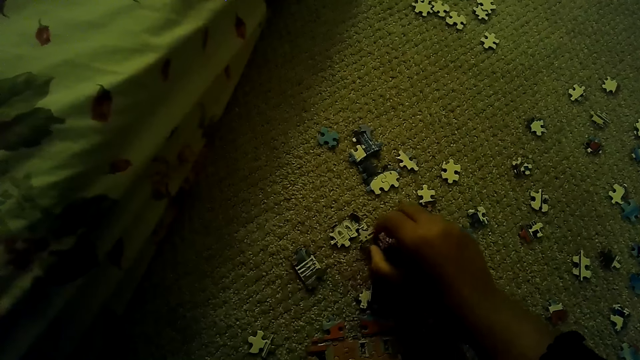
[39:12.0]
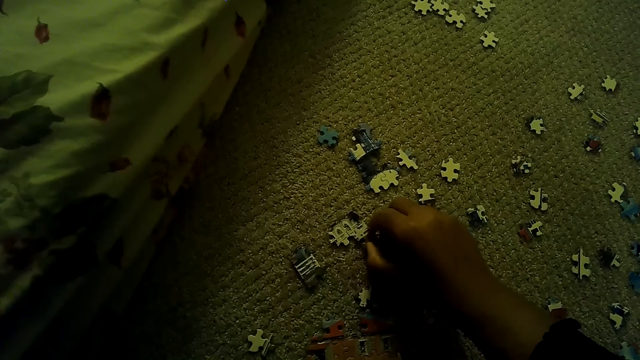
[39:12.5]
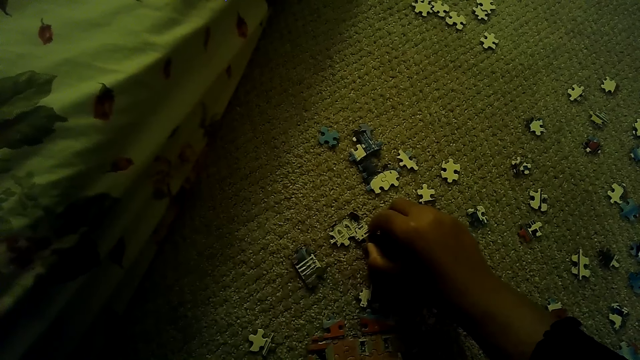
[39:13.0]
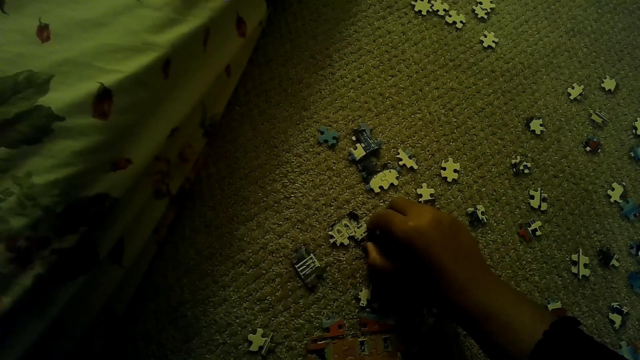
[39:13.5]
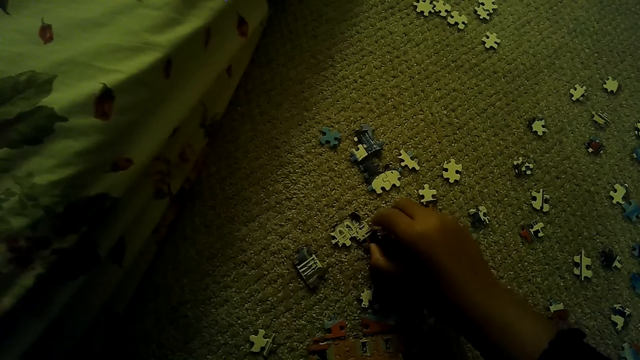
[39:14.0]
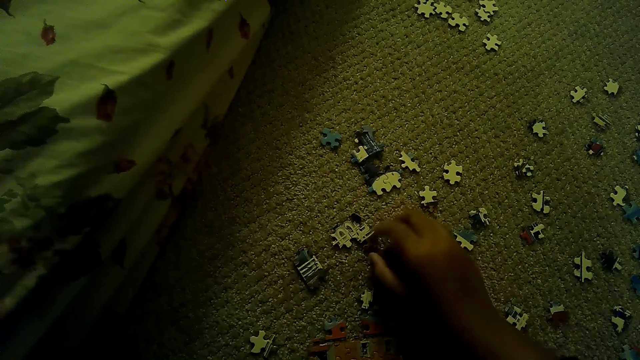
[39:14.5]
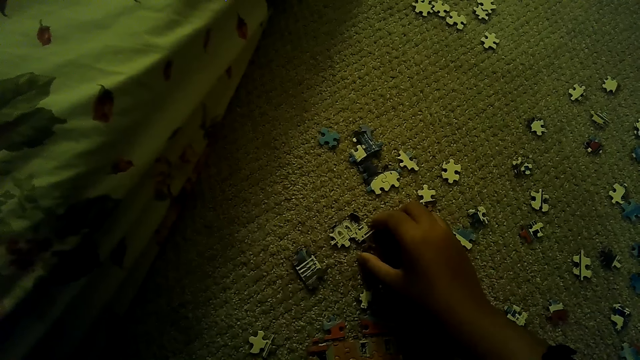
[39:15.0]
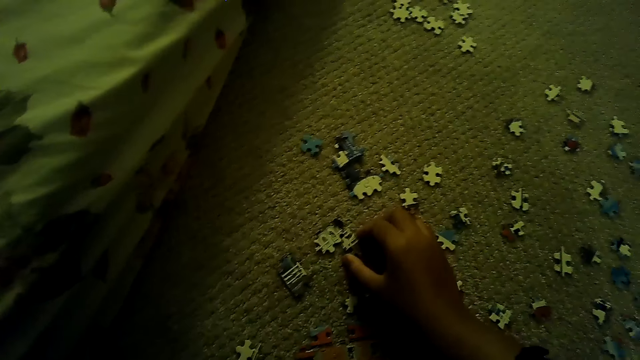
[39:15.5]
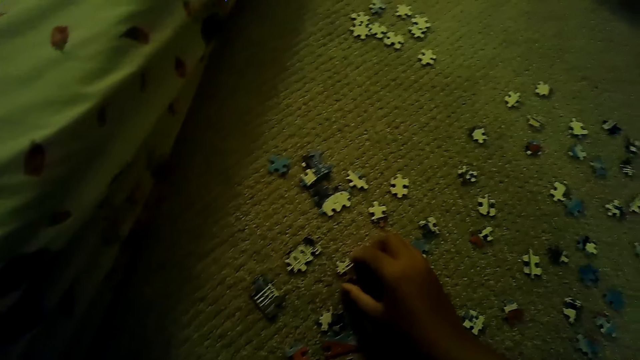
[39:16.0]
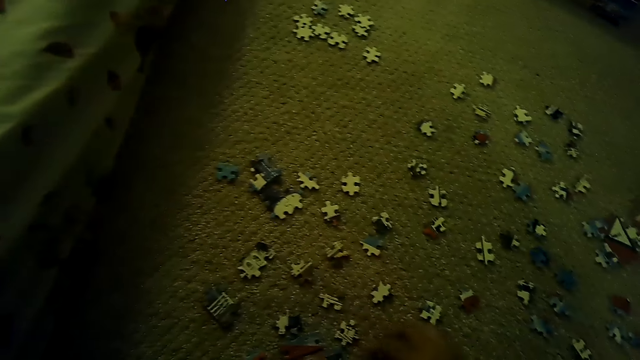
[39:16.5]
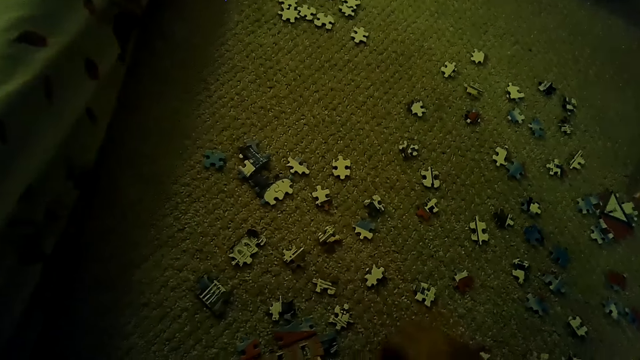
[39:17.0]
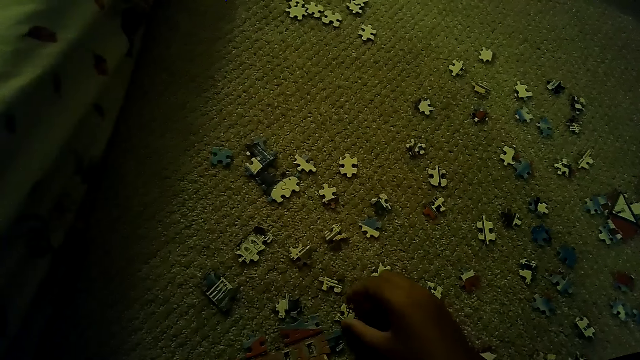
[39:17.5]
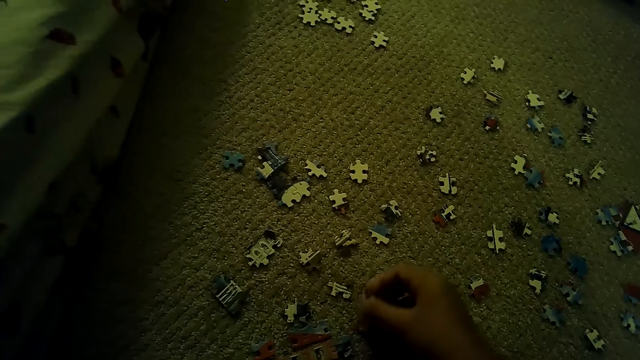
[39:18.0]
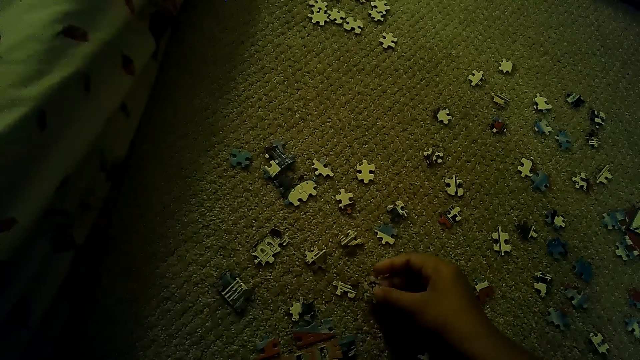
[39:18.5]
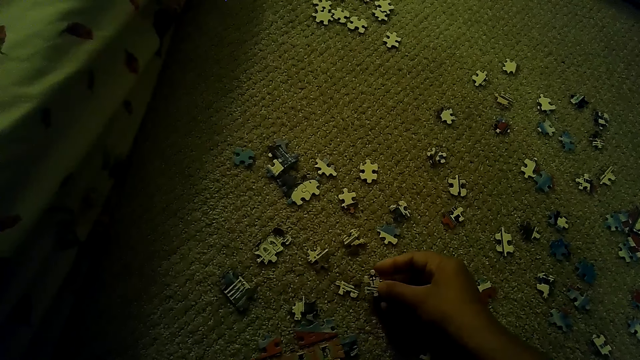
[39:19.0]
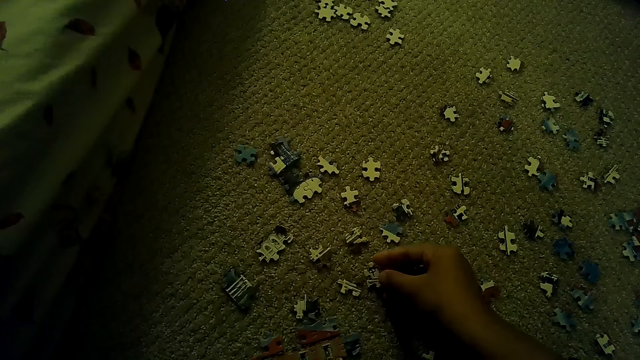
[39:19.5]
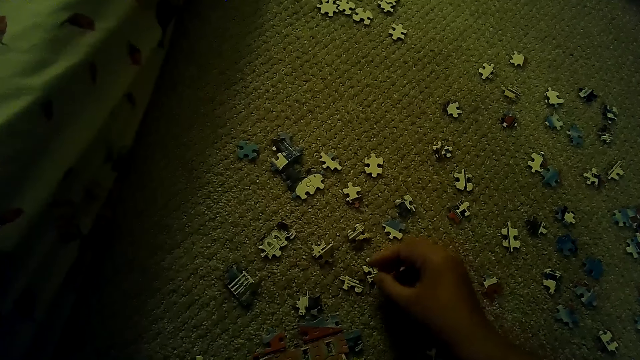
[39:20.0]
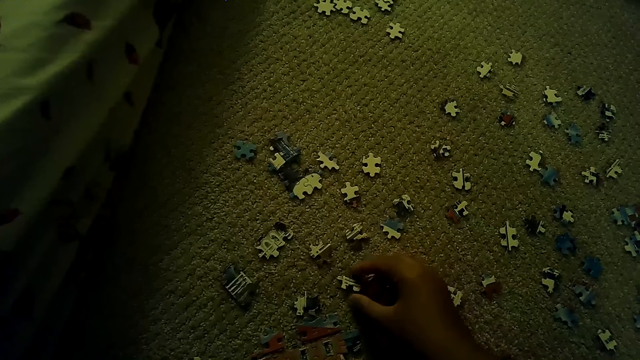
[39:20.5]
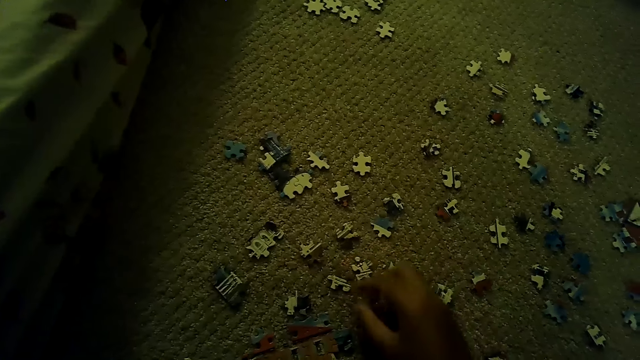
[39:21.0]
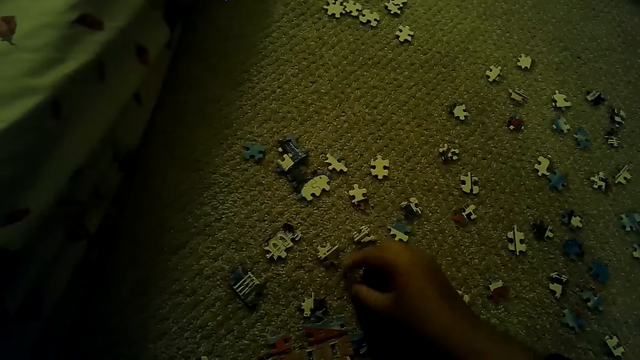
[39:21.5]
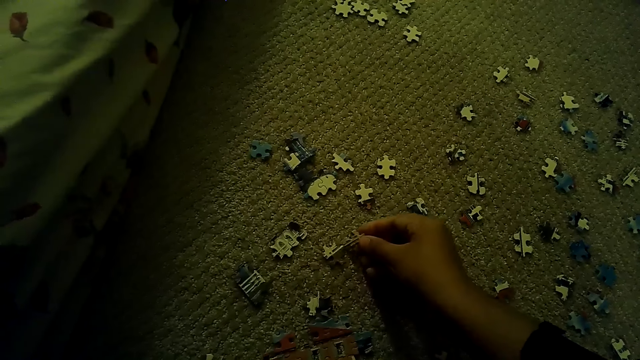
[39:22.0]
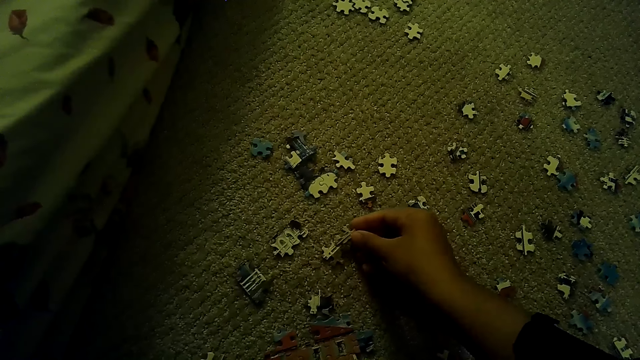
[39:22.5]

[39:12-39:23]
The camera wearer fixes the puzzle piece. They move the puzzle, pick the puzzle piece, and fix the puzzle piece.

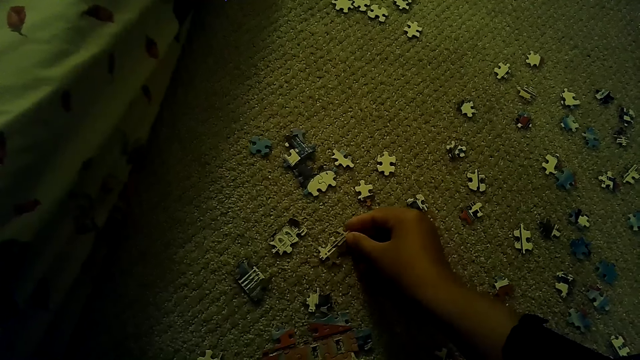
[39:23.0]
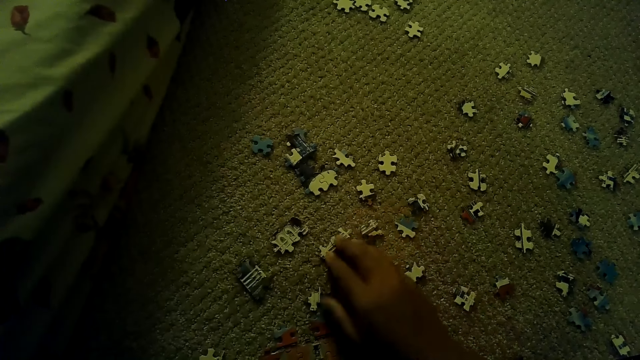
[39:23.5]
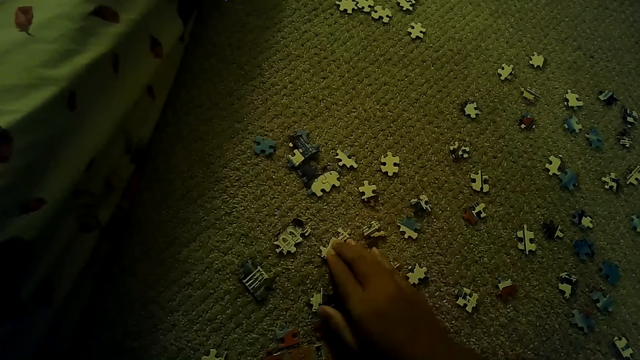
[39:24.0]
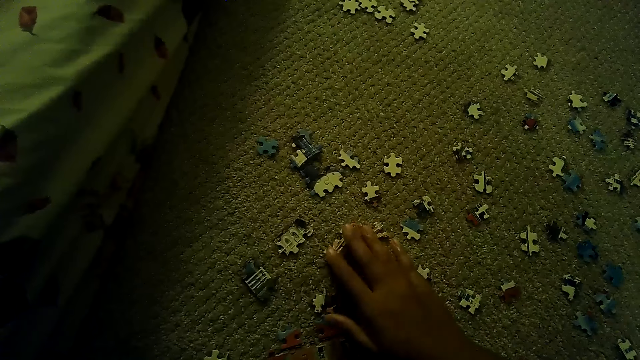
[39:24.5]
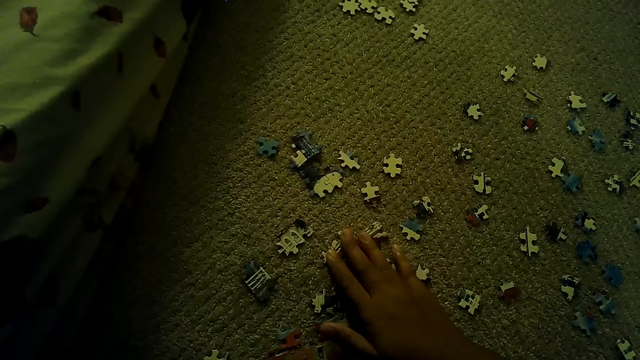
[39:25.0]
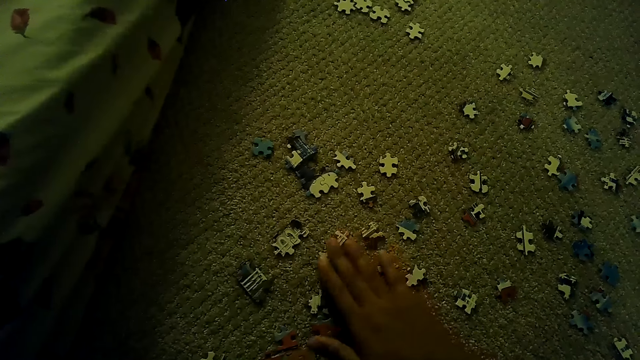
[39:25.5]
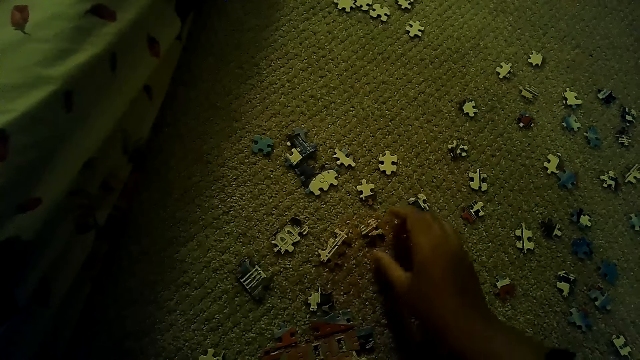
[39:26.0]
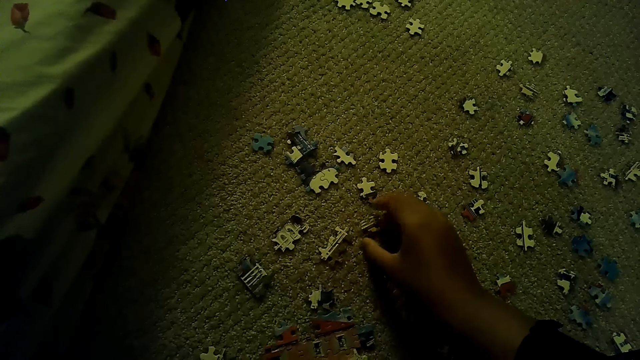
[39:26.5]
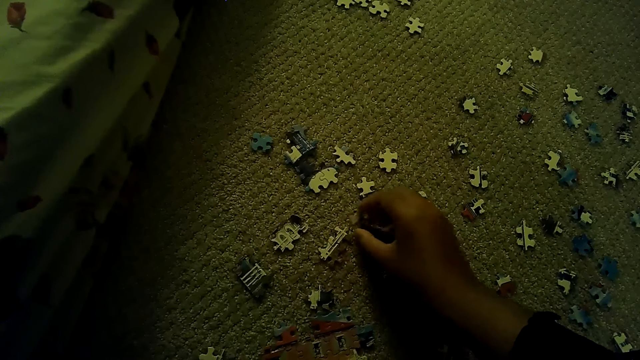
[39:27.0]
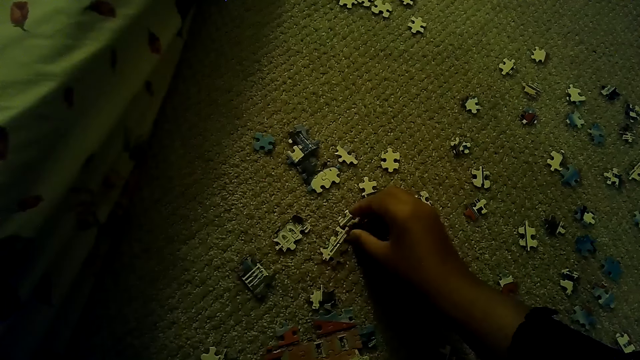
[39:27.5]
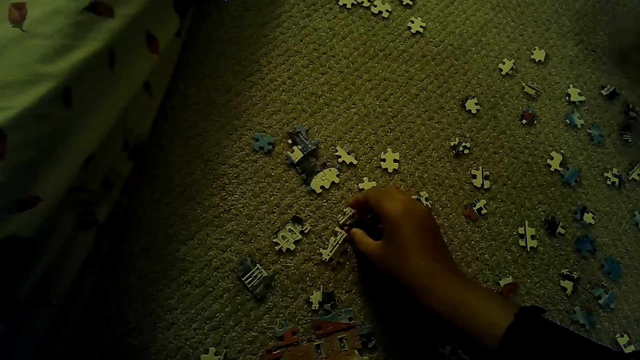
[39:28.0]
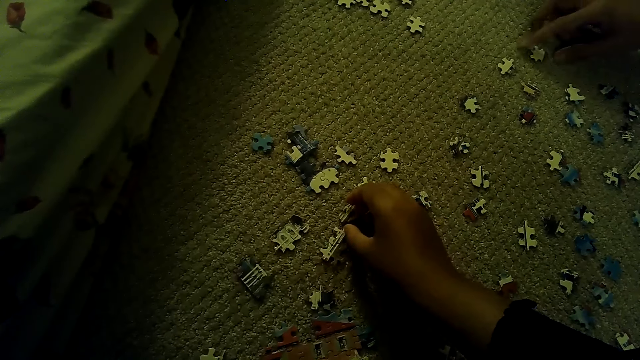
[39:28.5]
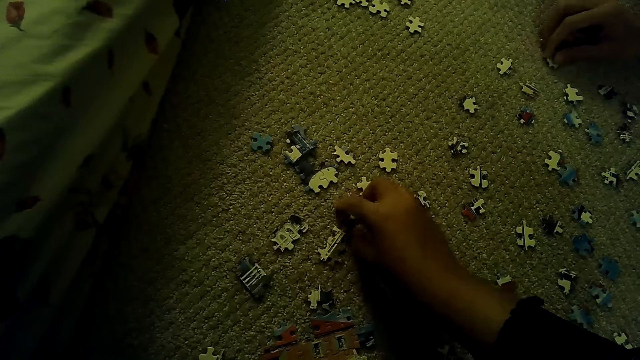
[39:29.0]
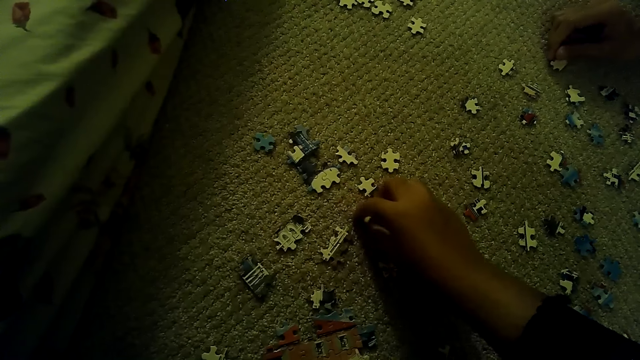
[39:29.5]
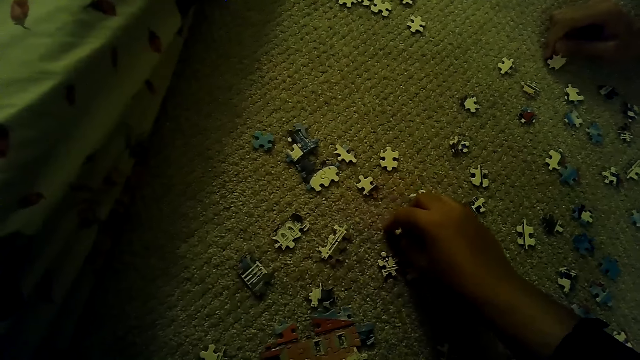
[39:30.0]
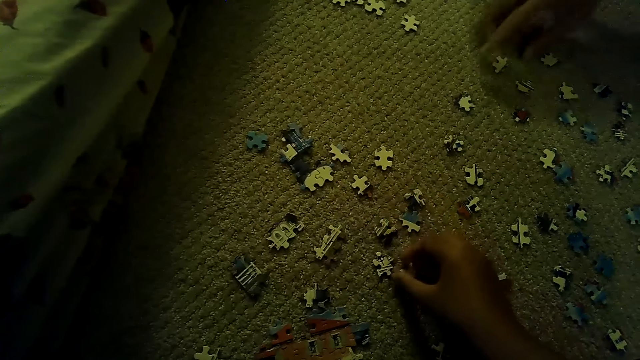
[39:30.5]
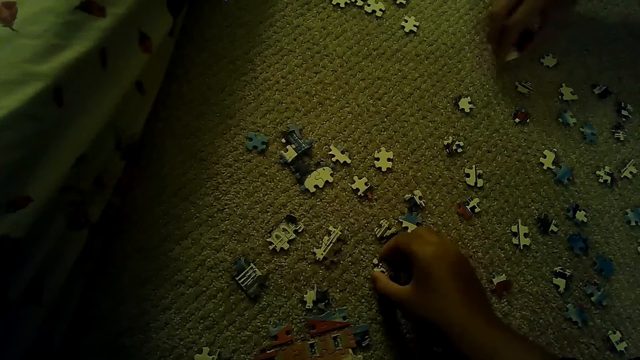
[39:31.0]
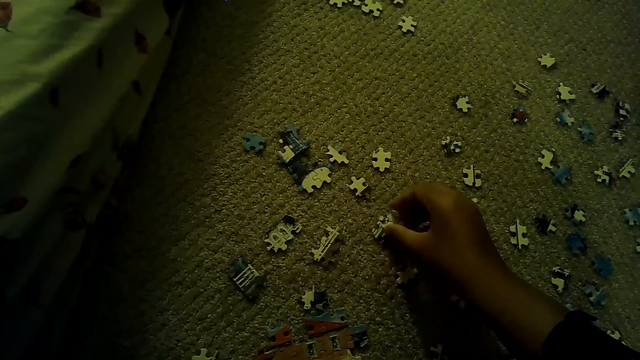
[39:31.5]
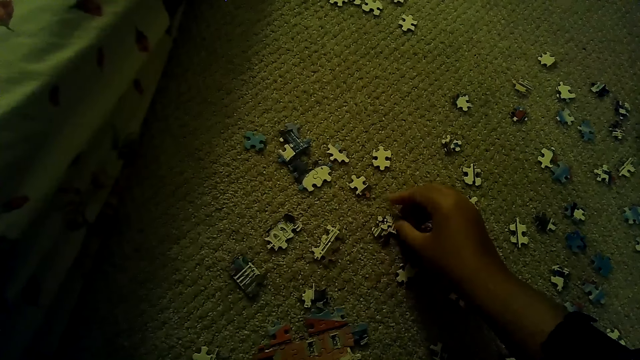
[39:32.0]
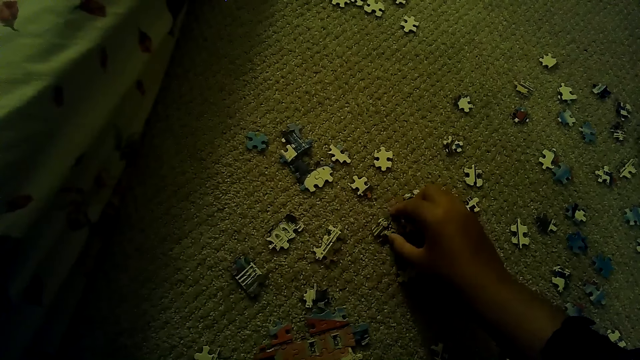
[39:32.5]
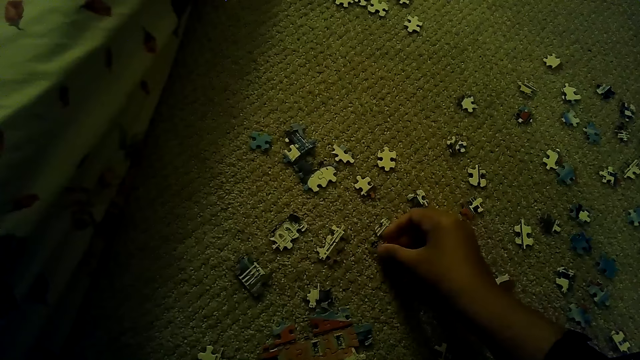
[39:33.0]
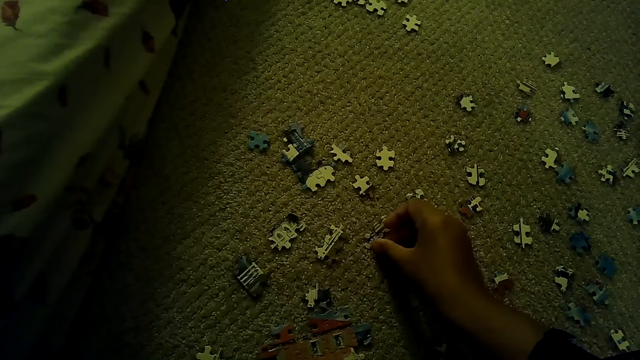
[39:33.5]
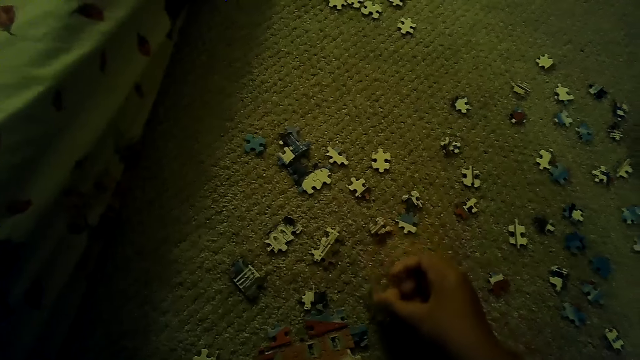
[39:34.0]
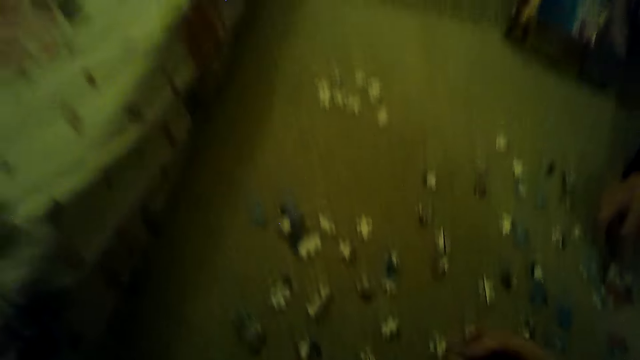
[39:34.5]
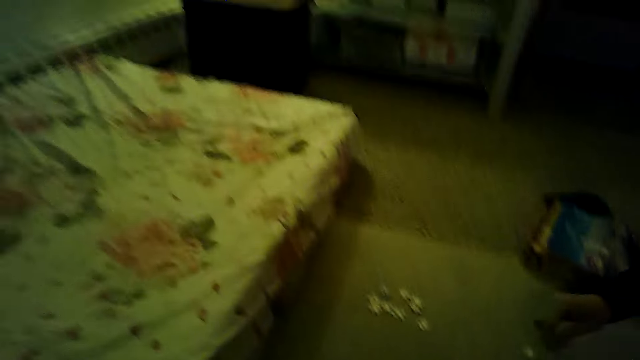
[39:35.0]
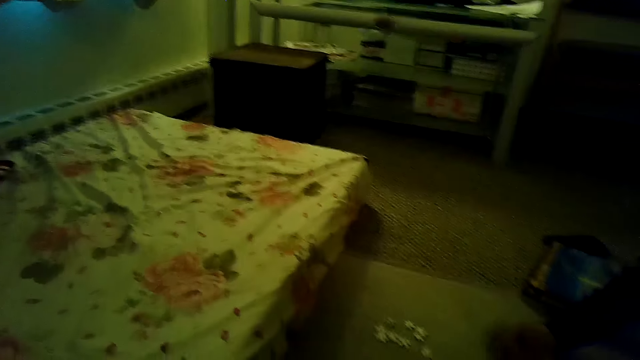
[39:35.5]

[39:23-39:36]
The camera wearer holds the puzzle. They pick the puzzle piece. A person picks the puzzle piece. The camera wearer moves the puzzle, fixes the puzzle piece, and puts the puzzle piece down.
